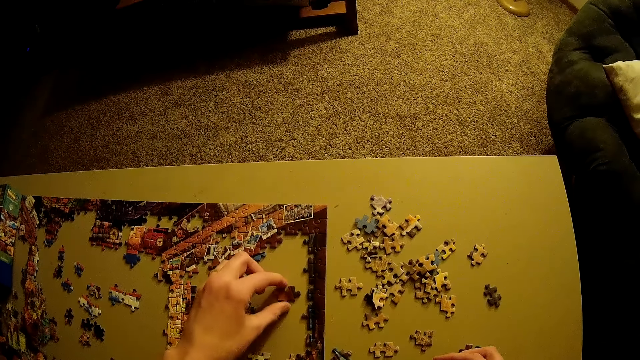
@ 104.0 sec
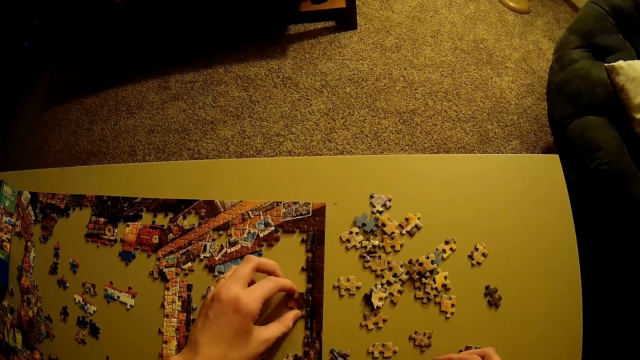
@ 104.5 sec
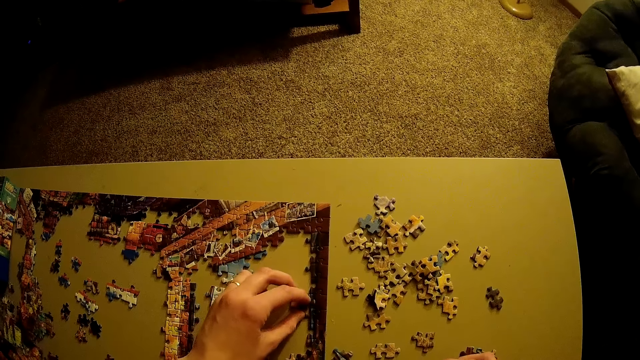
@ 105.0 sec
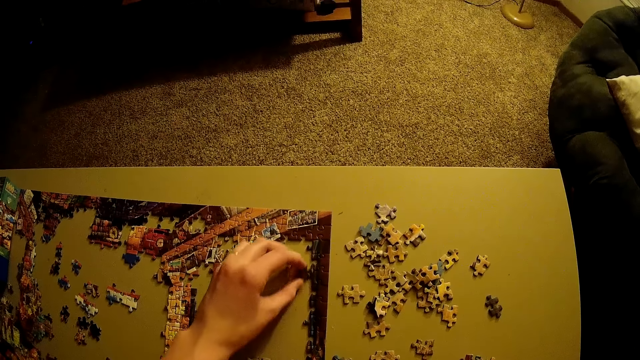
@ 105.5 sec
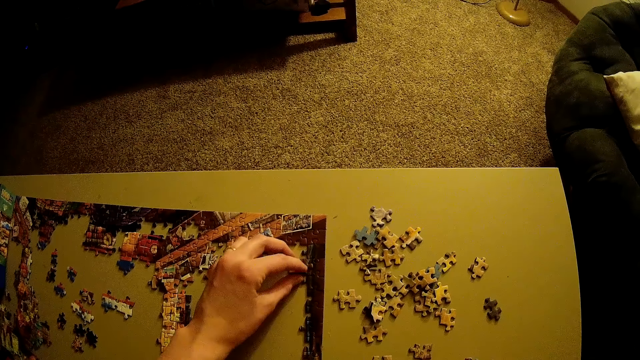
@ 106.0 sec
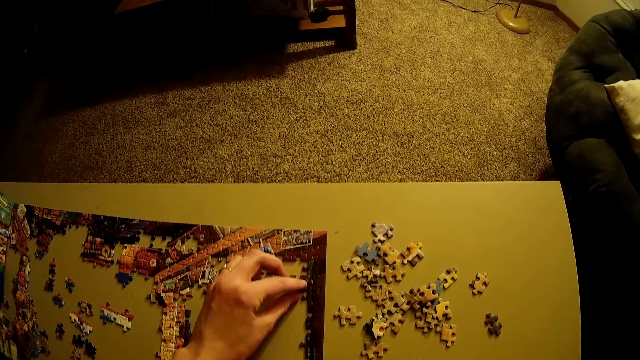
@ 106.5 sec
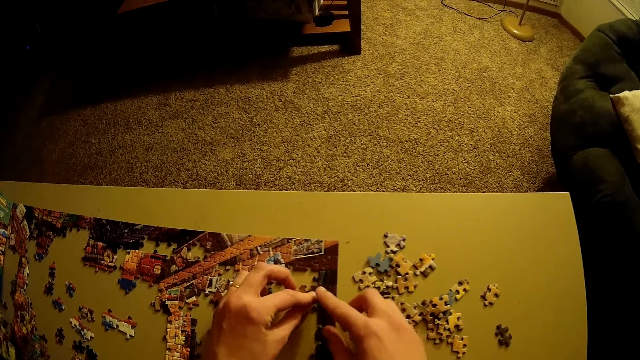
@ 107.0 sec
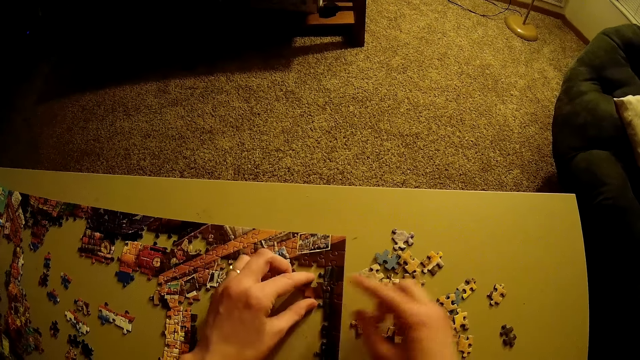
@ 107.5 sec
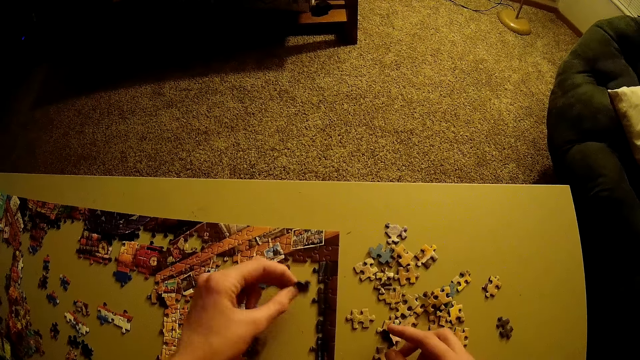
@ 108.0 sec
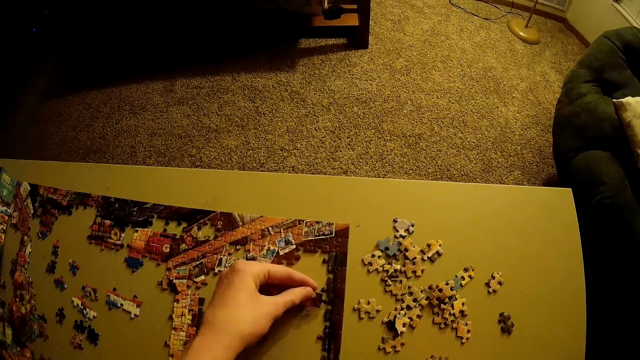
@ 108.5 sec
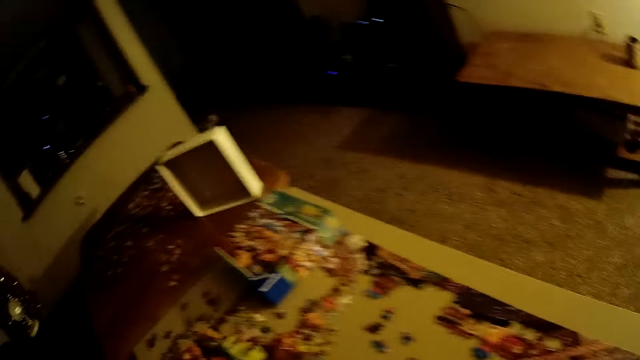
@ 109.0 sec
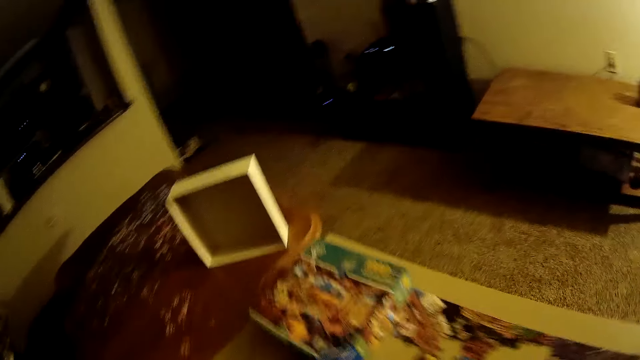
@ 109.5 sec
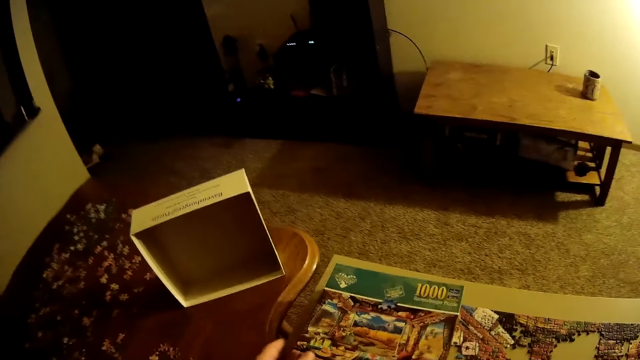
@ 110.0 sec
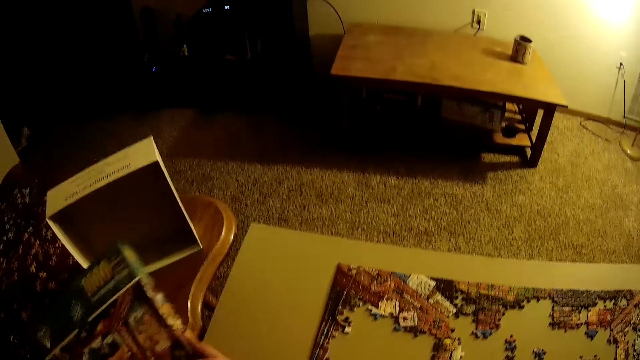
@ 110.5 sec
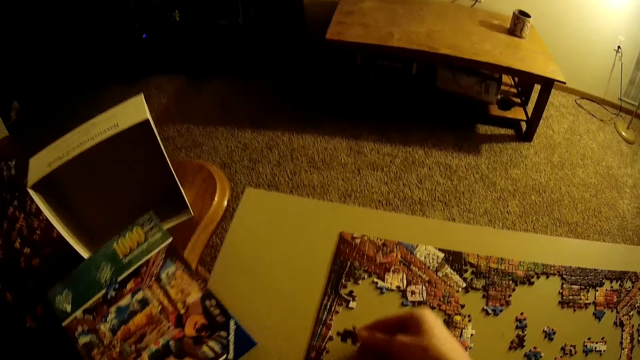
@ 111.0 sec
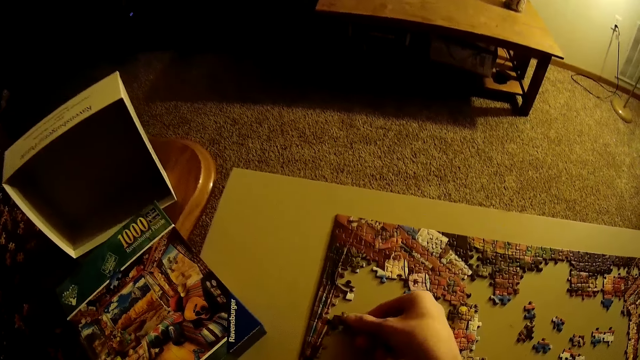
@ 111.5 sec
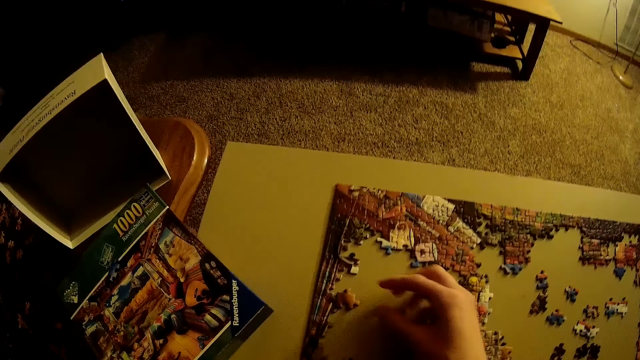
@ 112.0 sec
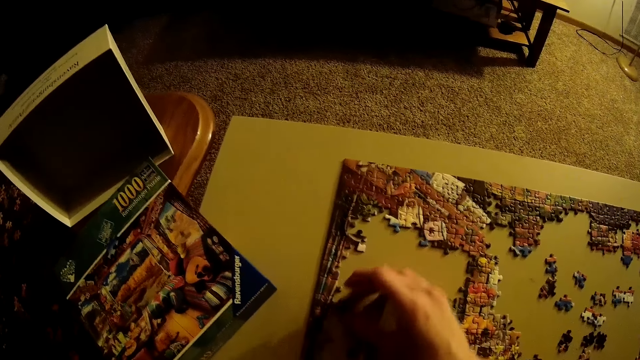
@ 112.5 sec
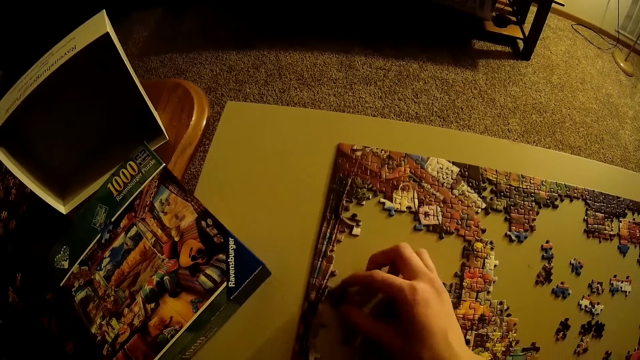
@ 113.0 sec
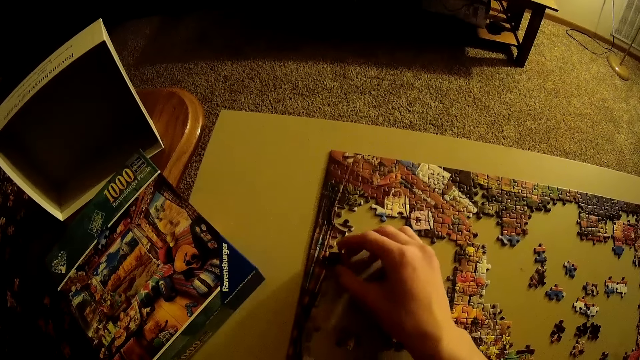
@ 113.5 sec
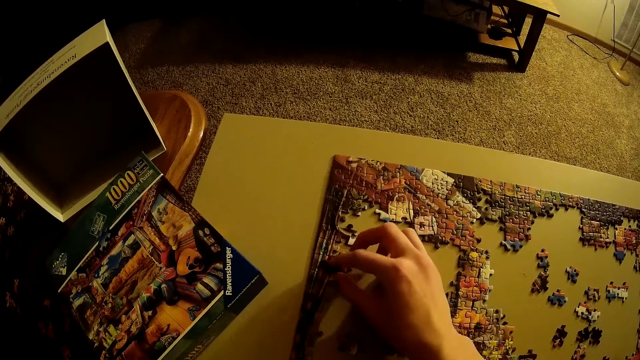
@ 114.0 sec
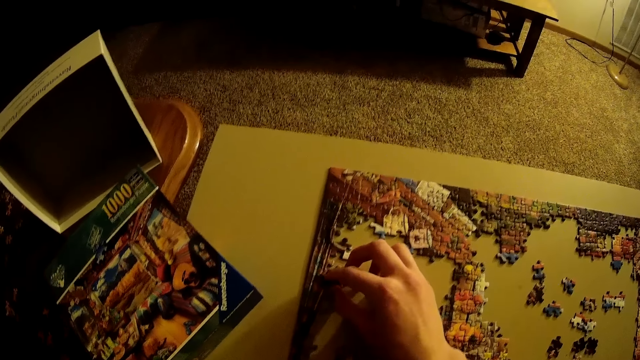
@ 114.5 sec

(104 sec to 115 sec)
The camera wearer picks up the puzzle piece. They fit the puzzle piece in the jigsaw puzzle. They pick up the puzzle piece. They fit the puzzle piece in the jigsaw puzzle. They pick up the puzzle piece. They fit the puzzle piece in the jigsaw puzzle. They walk in the room. They pick up the puzzle piece. They pick up the puzzle. They move the box of the puzzle with the left hand. They place the puzzle on the table. They arrange the puzzle. They fit the puzzle piece in the jigsaw puzzle. They move the puzzle piece.

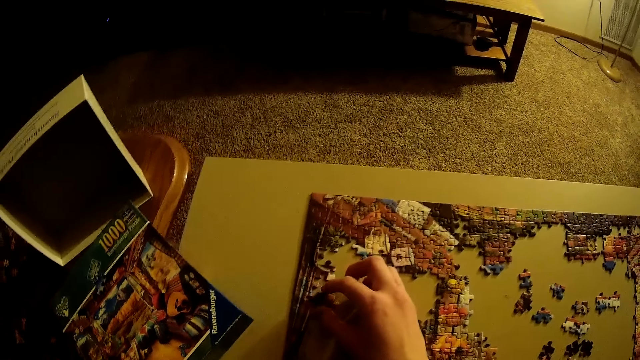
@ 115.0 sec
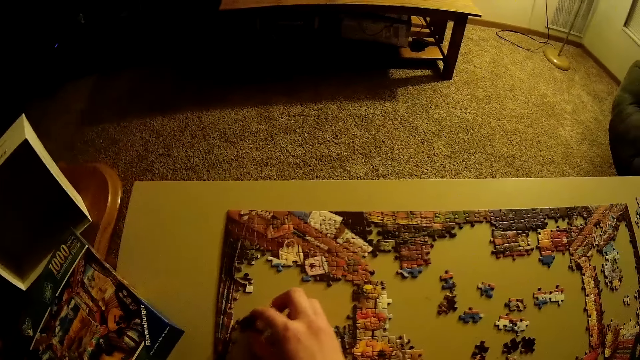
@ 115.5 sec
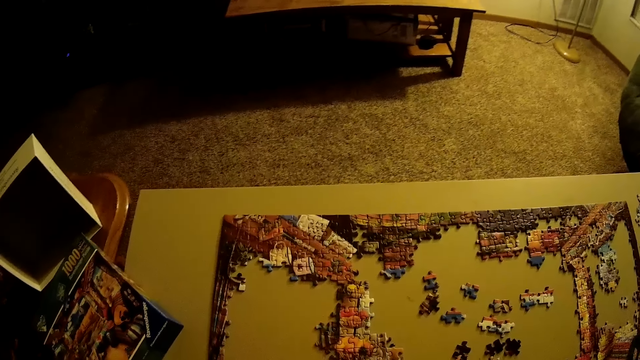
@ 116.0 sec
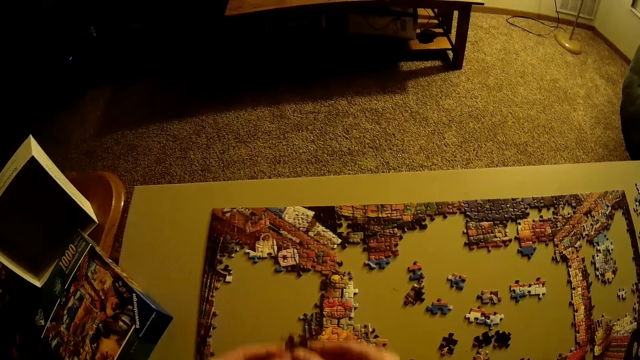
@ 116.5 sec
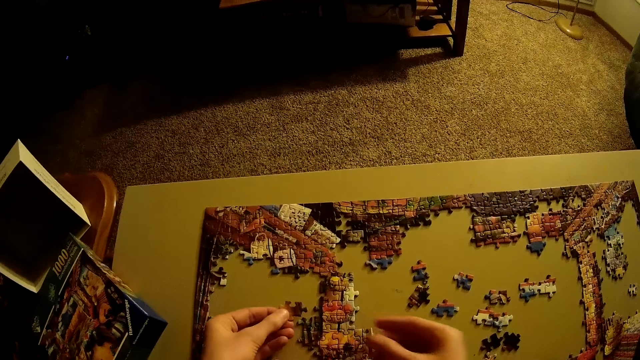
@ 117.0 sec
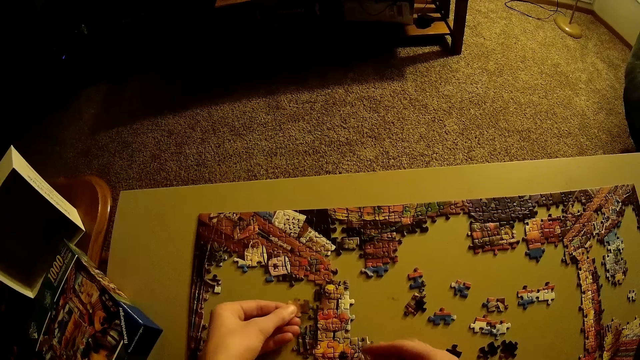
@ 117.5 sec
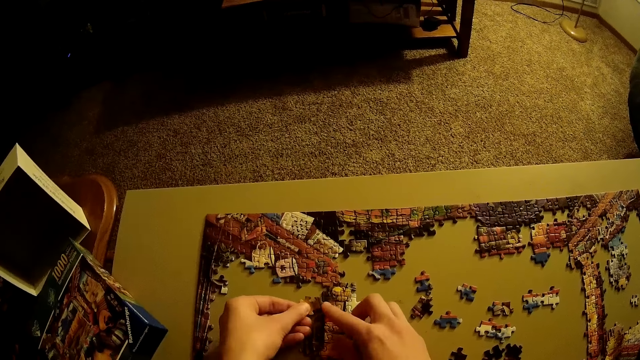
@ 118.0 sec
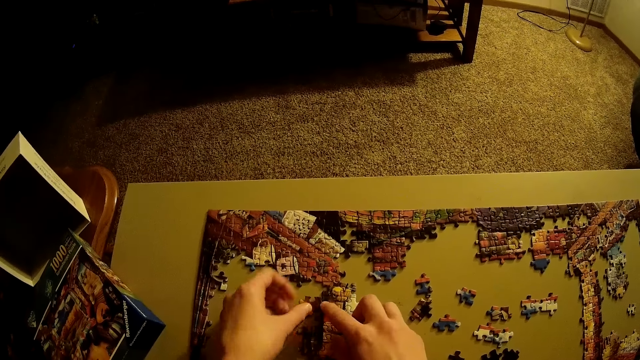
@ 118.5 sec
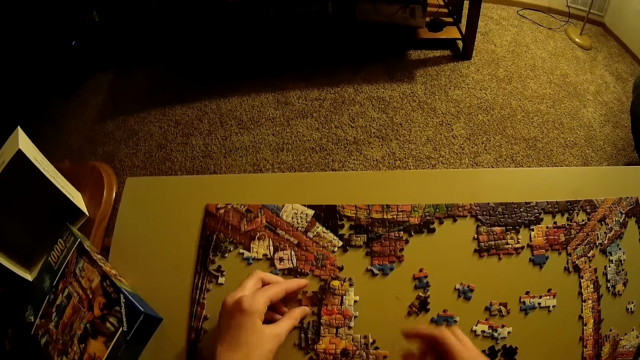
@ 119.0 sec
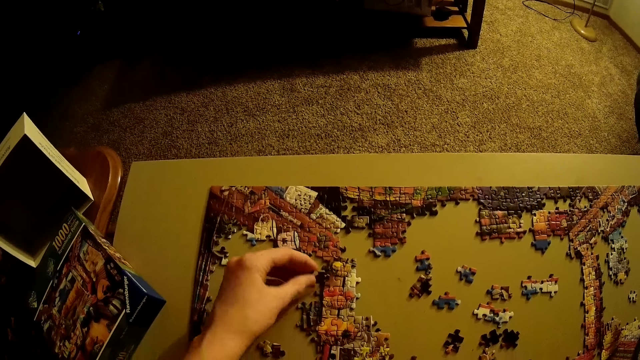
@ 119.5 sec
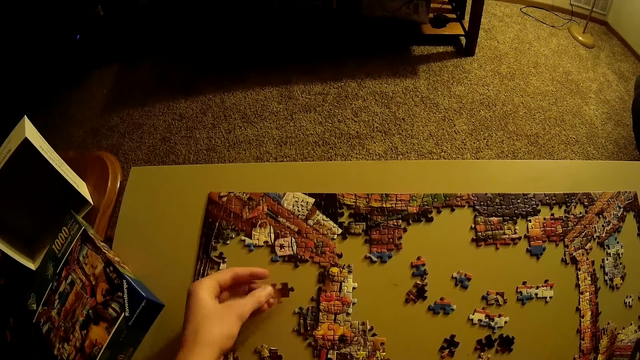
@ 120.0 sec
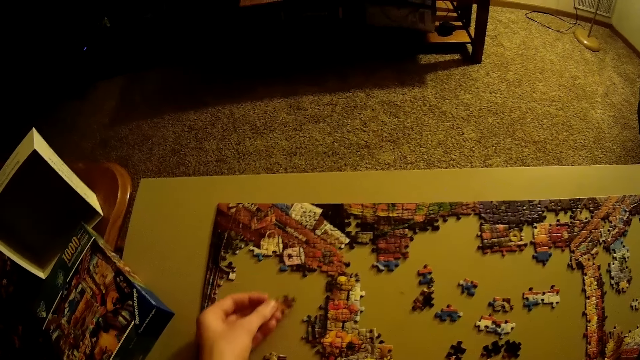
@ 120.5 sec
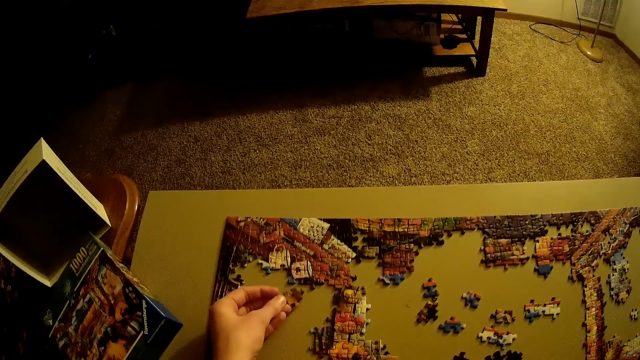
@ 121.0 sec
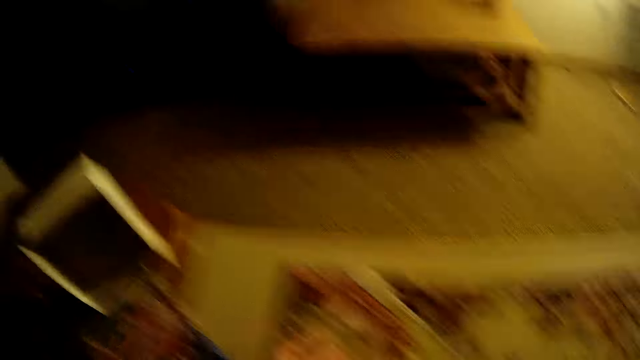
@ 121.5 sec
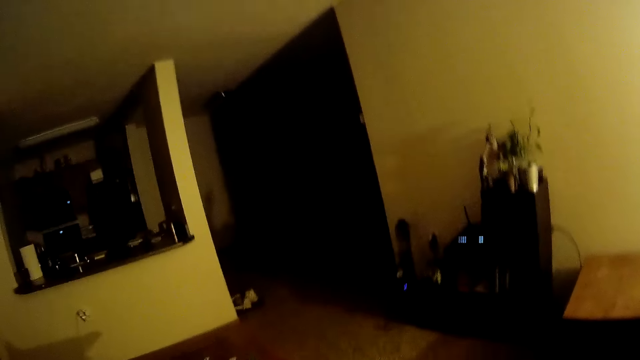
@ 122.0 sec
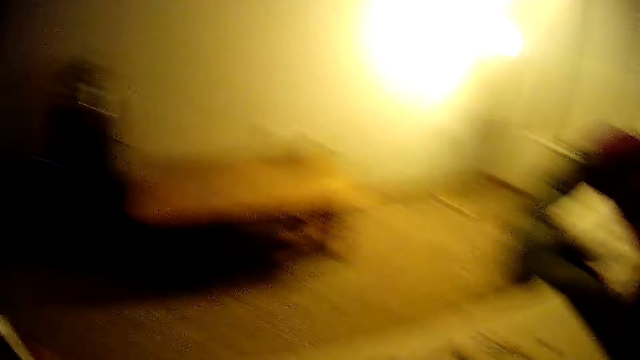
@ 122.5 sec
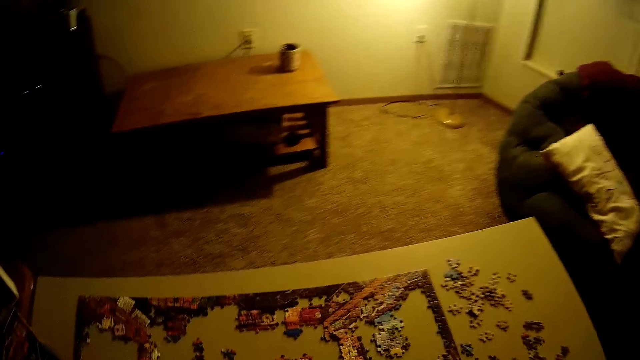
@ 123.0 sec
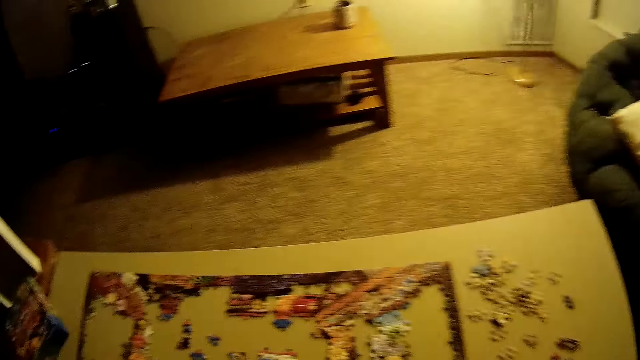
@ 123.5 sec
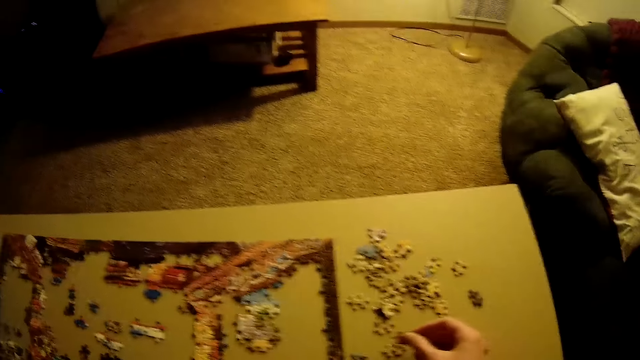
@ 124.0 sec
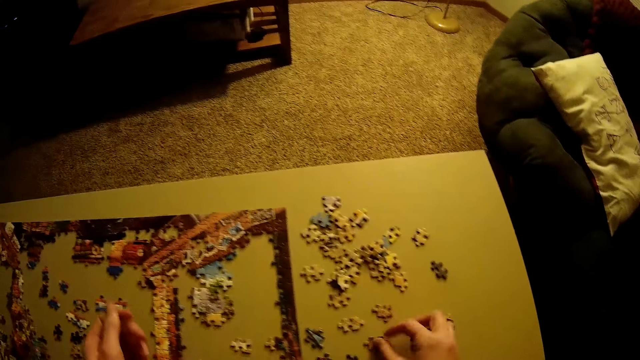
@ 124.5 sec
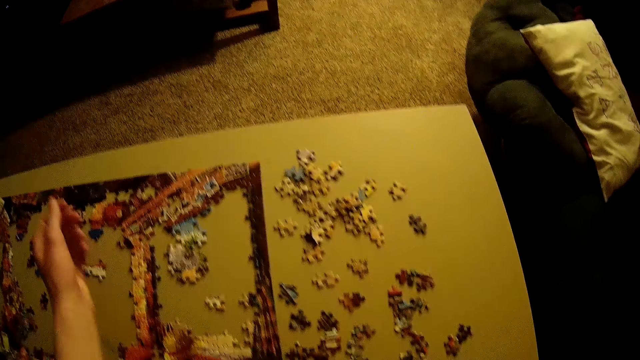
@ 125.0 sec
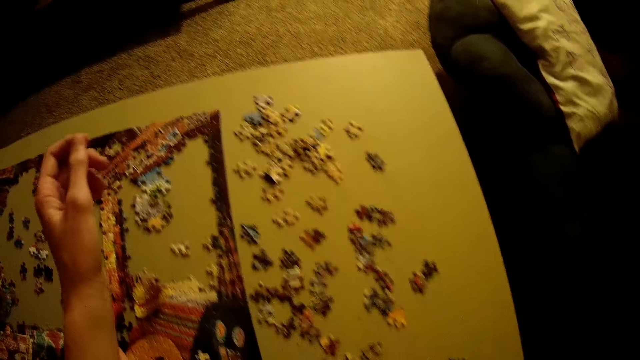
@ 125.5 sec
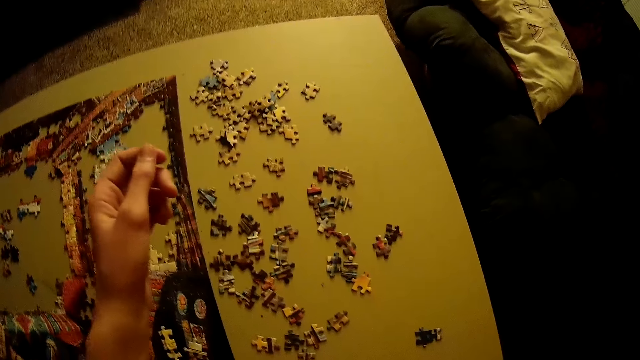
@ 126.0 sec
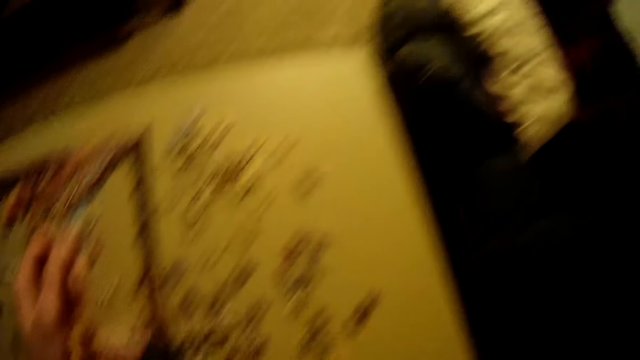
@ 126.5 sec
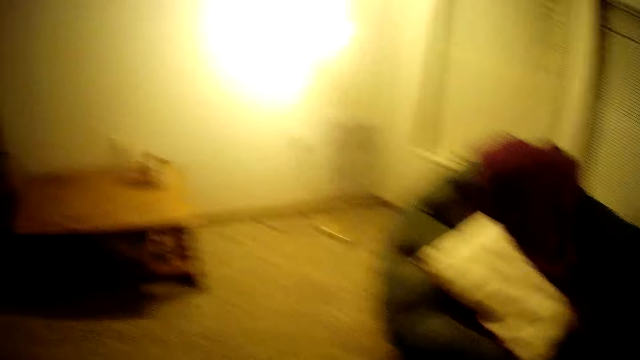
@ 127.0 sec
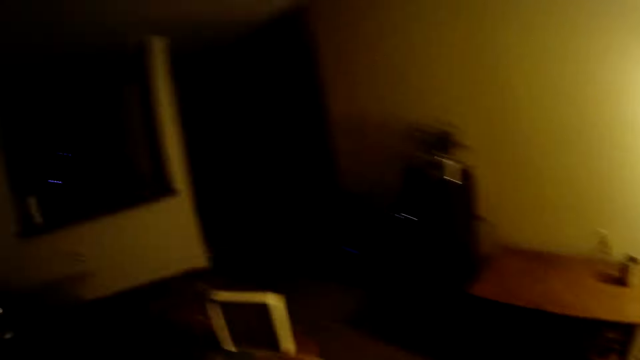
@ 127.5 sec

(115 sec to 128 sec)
The camera wearer picks up the puzzle piece. They fit the puzzle piece in the jigsaw puzzle. They pick up the puzzle piece. They walk in the room. They scratch the left arm with the right hand. They stare at the puzzle pieces.
